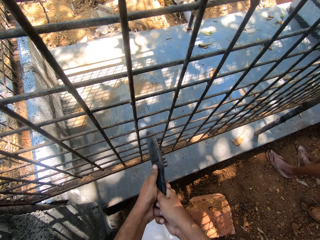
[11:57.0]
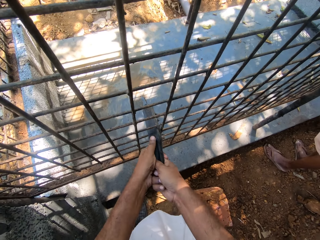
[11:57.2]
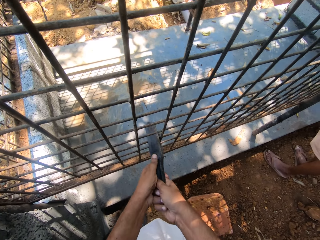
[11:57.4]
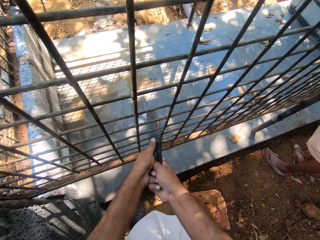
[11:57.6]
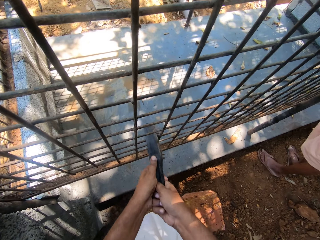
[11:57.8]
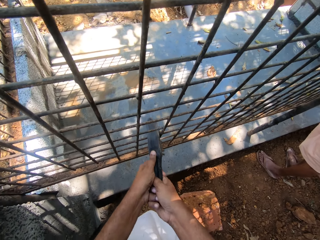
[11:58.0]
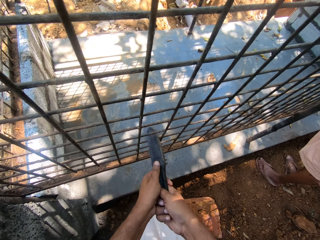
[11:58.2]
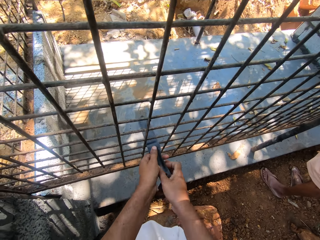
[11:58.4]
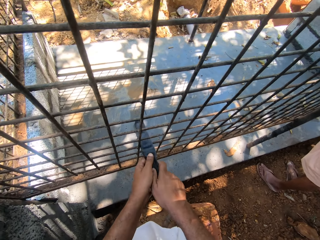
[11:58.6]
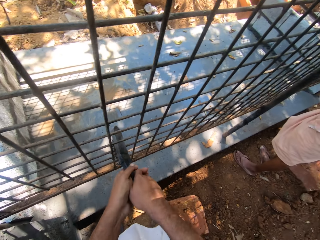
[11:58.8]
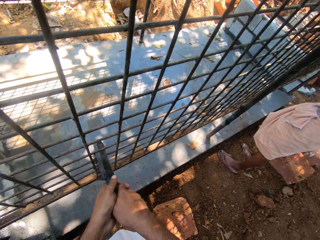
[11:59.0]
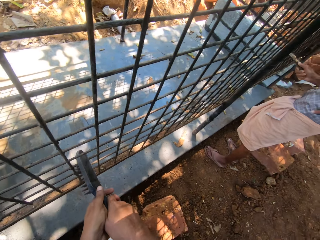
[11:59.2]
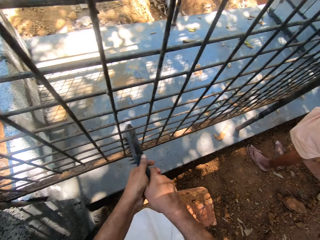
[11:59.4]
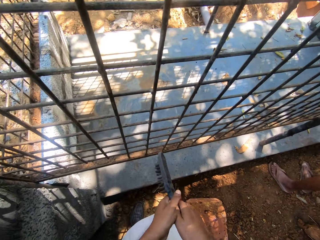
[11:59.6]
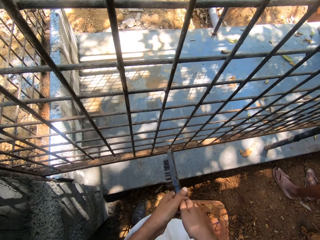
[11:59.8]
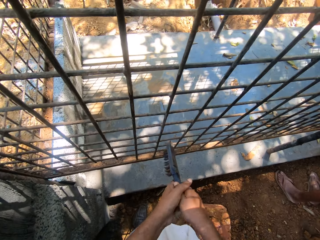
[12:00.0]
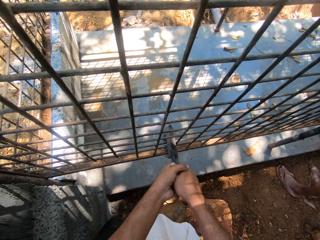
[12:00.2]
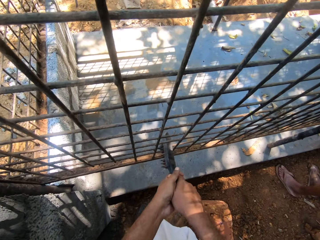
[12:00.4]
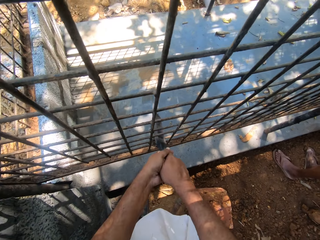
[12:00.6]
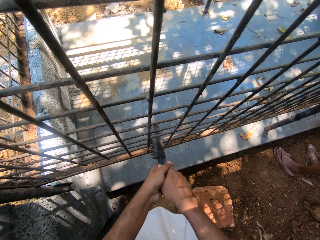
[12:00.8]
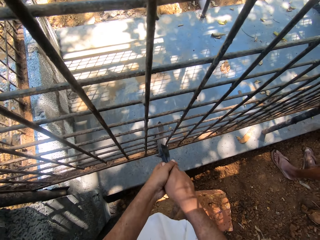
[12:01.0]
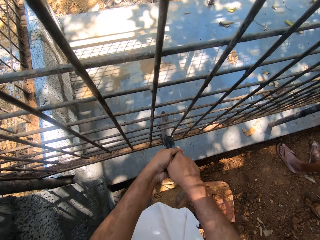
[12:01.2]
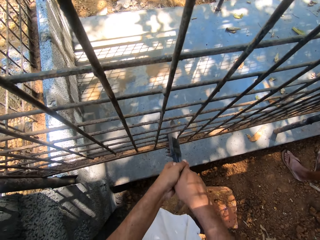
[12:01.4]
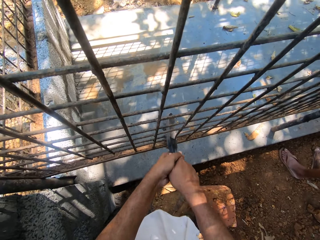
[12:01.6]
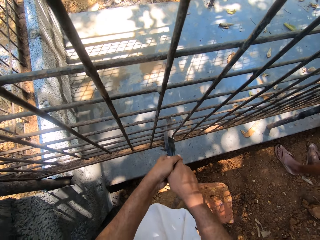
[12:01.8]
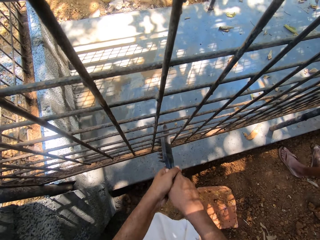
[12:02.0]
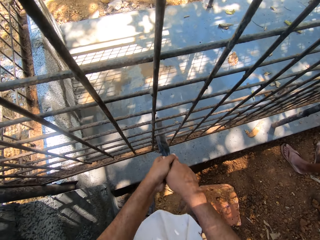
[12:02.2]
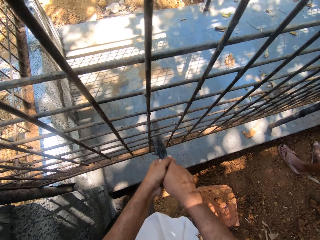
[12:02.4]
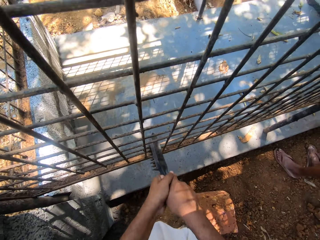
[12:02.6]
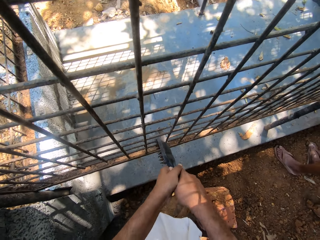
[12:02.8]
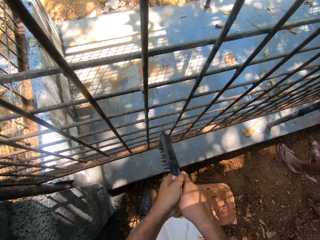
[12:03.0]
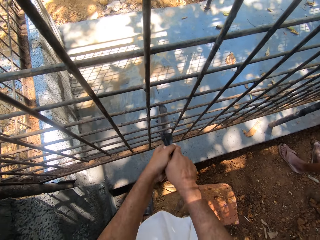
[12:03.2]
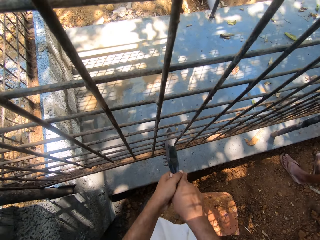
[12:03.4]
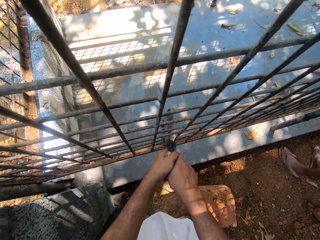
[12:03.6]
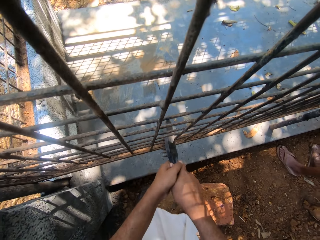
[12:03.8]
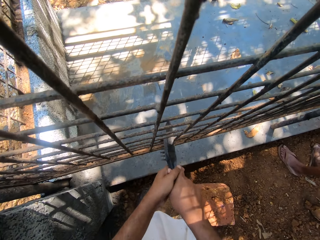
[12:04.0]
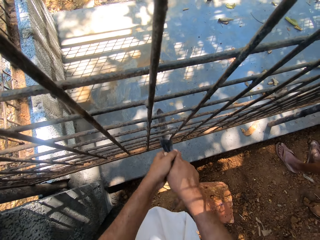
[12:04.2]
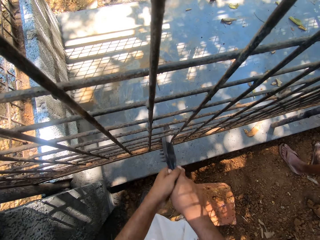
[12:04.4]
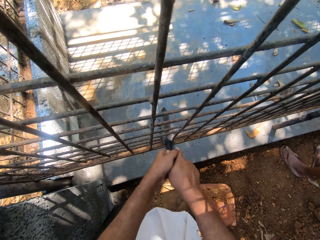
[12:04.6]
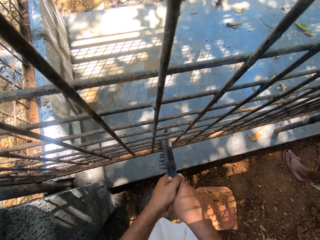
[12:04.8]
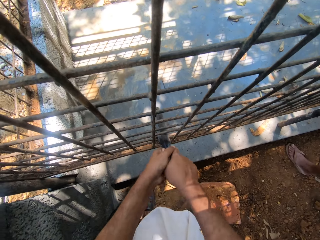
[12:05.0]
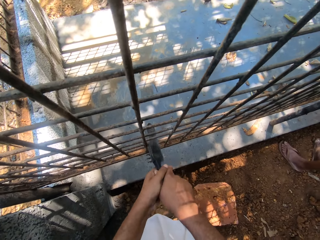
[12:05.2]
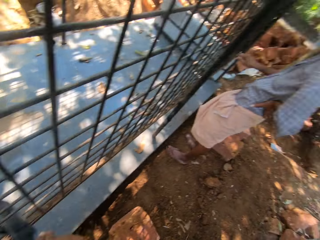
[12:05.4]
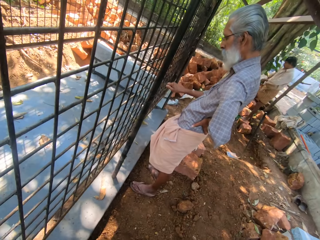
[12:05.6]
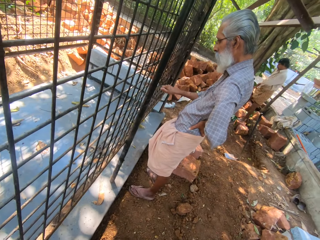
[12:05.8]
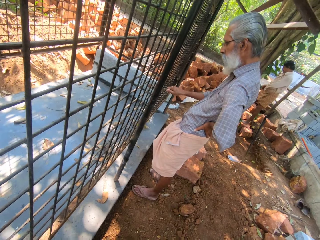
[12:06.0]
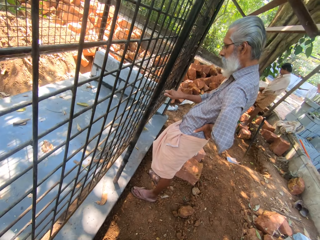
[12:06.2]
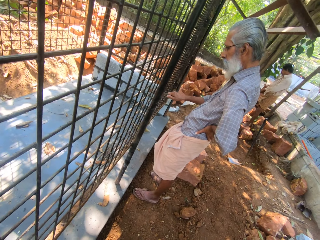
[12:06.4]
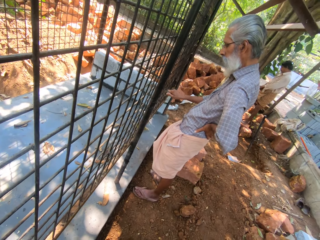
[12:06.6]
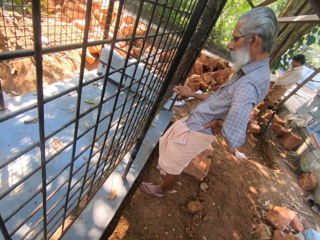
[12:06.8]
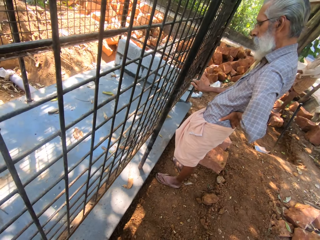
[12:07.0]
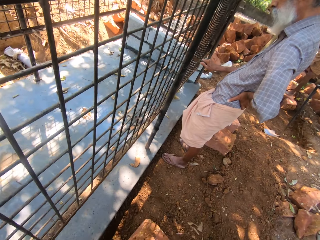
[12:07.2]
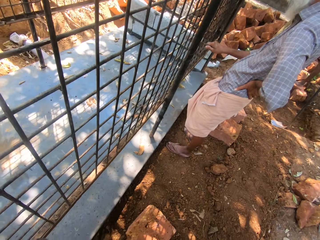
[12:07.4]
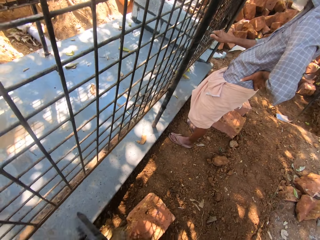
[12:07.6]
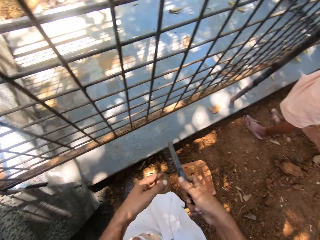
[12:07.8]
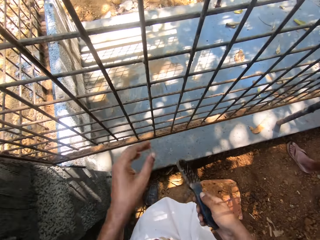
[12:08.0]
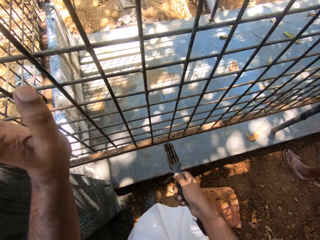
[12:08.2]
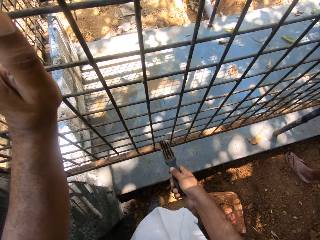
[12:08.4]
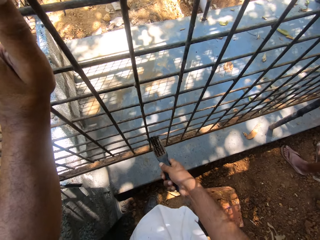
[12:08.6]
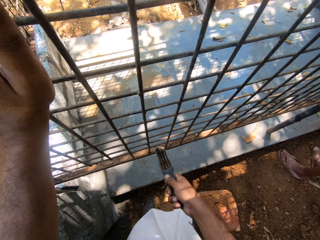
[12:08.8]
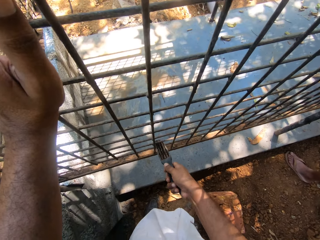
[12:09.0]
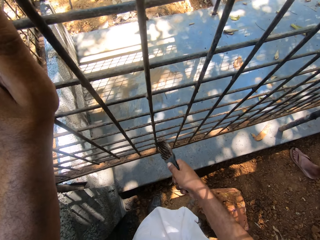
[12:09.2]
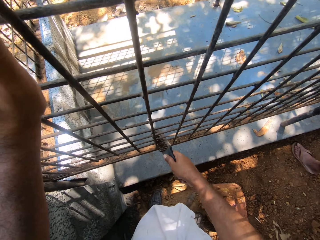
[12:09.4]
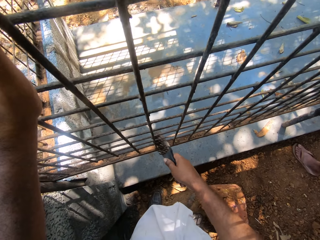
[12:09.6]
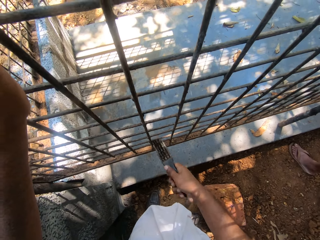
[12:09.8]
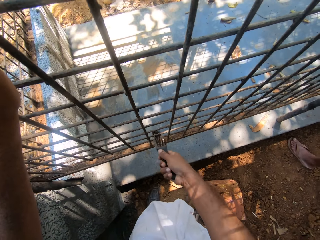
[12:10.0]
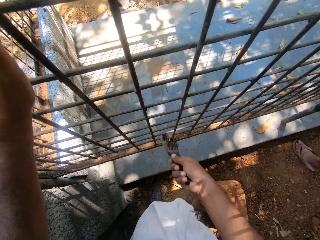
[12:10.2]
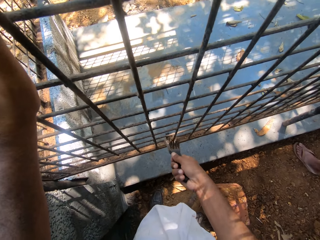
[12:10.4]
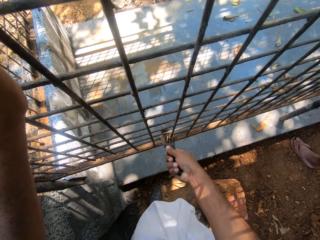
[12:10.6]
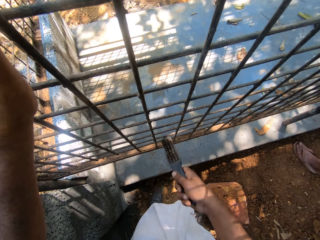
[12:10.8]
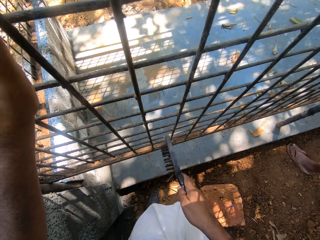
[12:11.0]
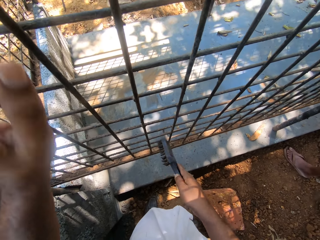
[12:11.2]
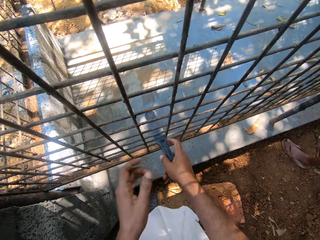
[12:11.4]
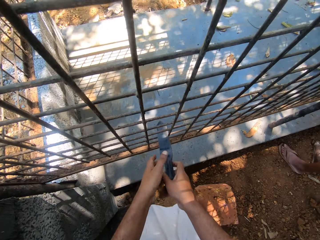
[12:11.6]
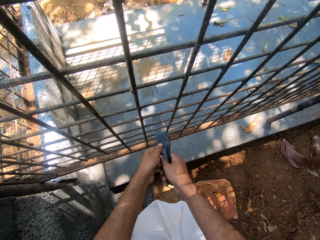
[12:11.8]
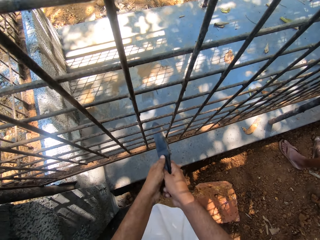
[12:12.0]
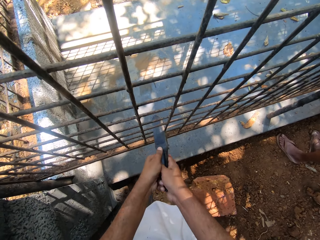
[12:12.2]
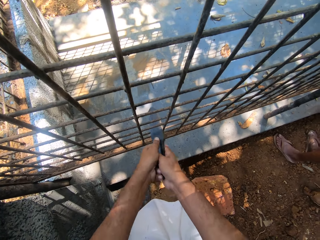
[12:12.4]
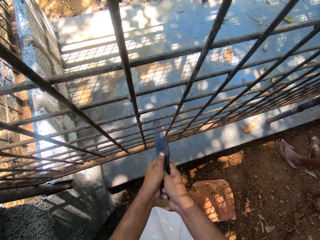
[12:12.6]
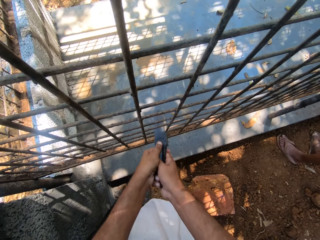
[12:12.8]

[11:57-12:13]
The camera wearer dialogues with a person.

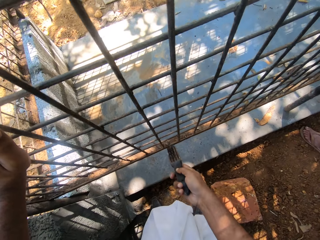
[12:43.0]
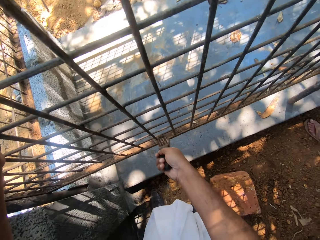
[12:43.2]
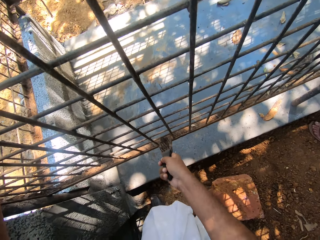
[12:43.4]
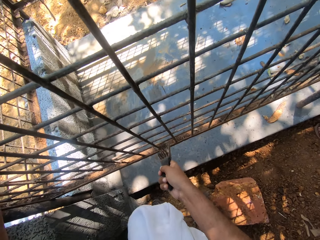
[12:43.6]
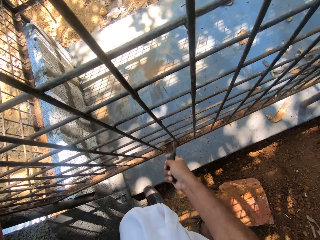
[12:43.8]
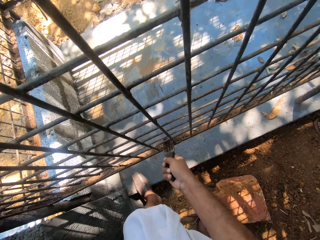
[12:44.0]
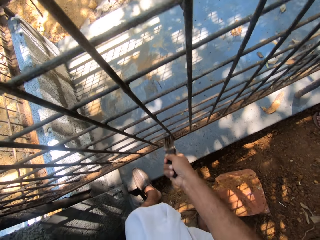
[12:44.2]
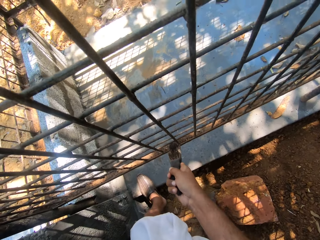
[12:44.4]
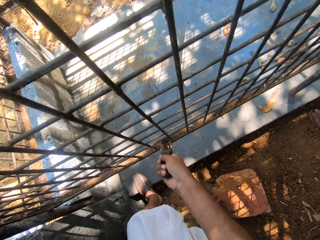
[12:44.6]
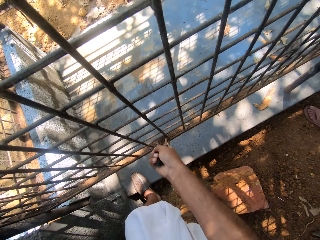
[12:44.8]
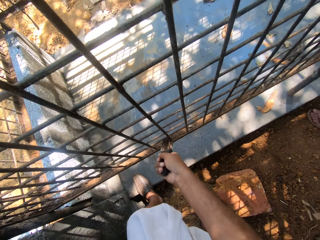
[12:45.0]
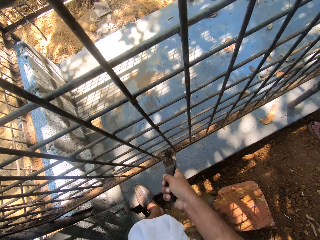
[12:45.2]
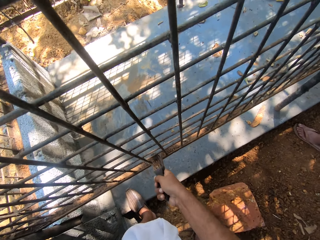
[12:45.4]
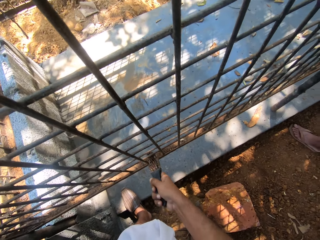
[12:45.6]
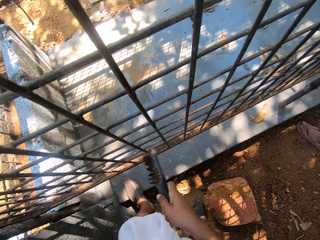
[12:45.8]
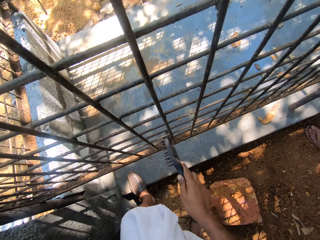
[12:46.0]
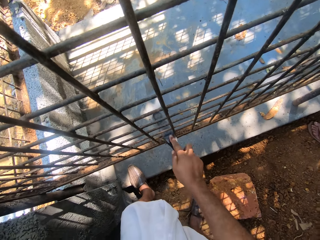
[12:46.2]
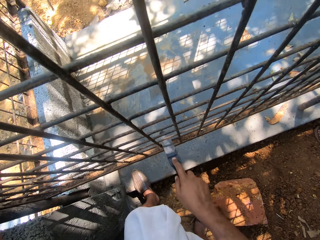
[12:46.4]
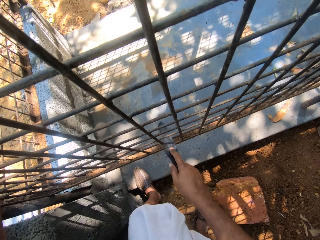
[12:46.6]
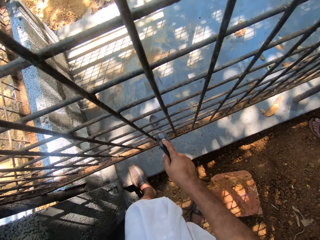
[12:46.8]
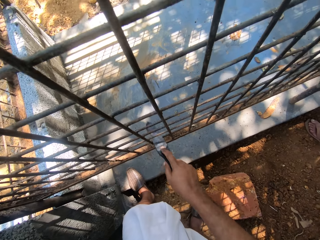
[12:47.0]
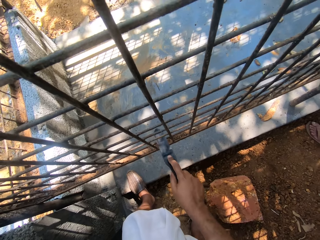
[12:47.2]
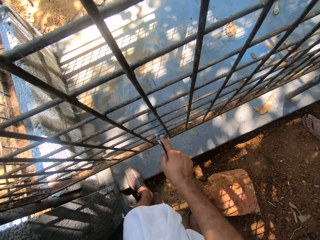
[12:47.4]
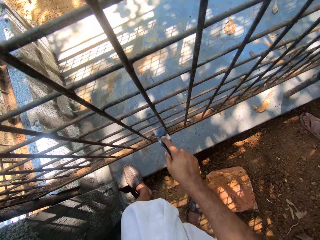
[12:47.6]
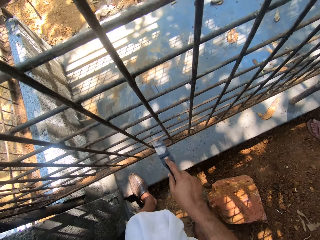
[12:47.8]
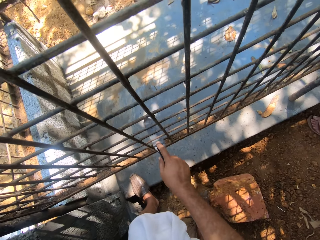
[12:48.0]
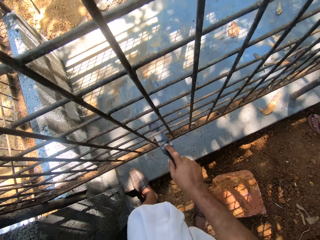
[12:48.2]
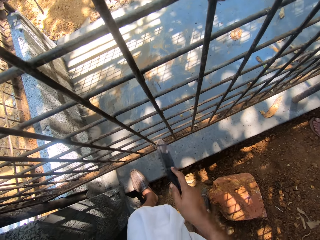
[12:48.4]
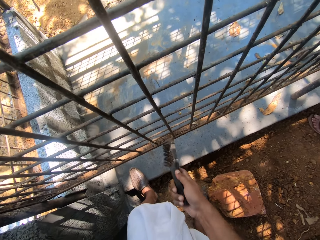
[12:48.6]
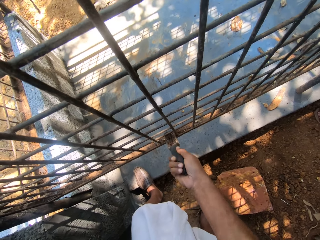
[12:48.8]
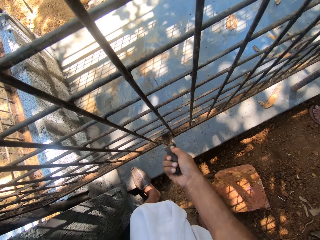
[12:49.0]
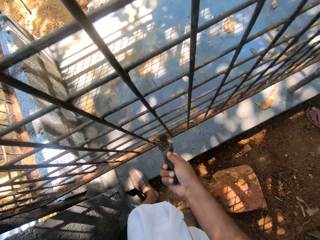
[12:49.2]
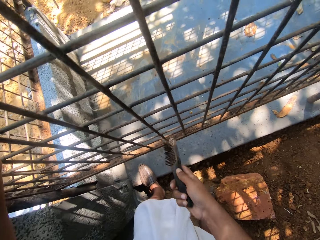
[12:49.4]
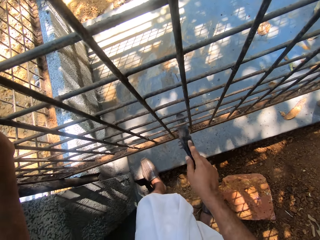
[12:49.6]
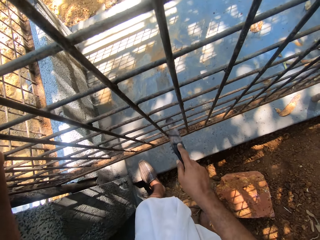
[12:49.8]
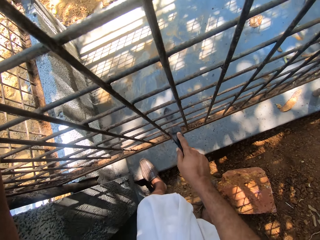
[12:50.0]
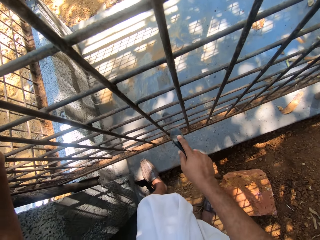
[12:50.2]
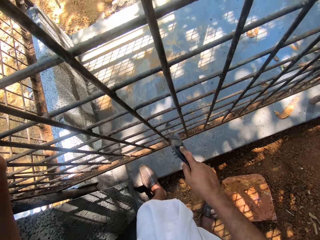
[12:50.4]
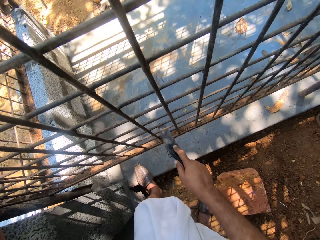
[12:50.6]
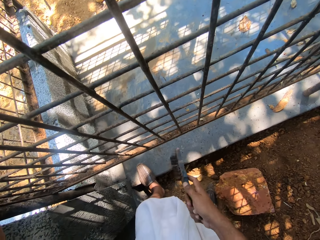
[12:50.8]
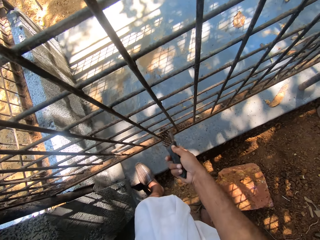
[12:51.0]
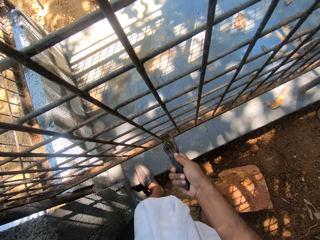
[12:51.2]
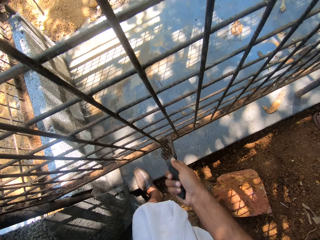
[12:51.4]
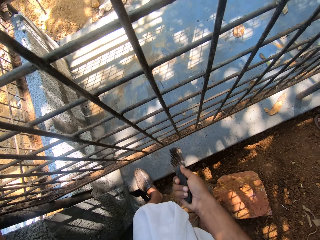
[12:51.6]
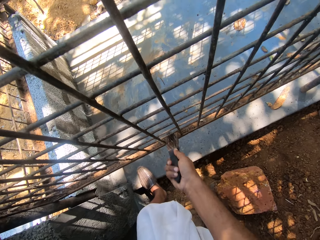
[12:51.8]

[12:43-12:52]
The camera wearer scrubs the metal fence with a stainless steel wire brush.
